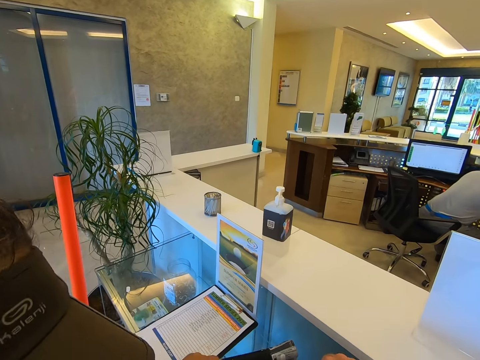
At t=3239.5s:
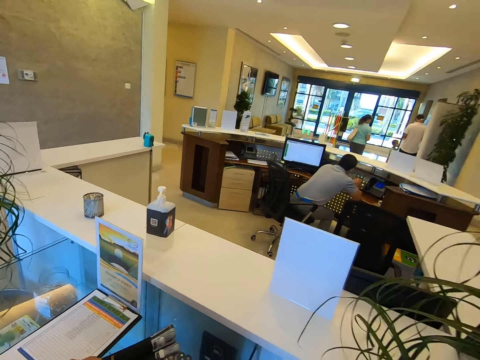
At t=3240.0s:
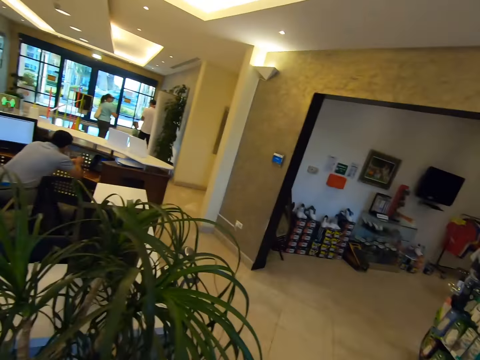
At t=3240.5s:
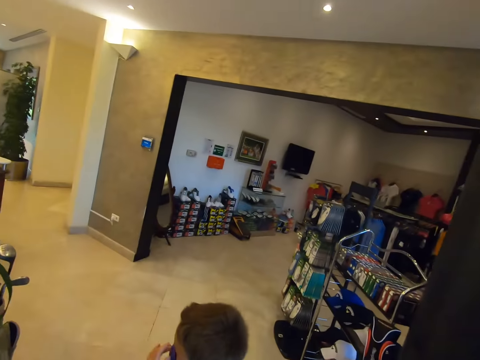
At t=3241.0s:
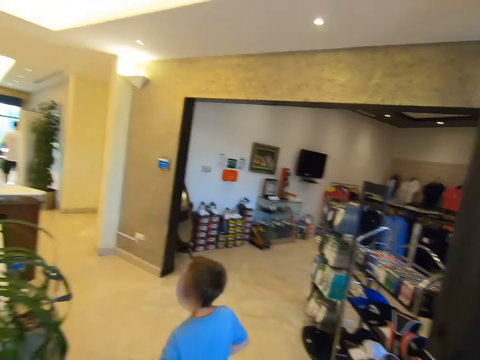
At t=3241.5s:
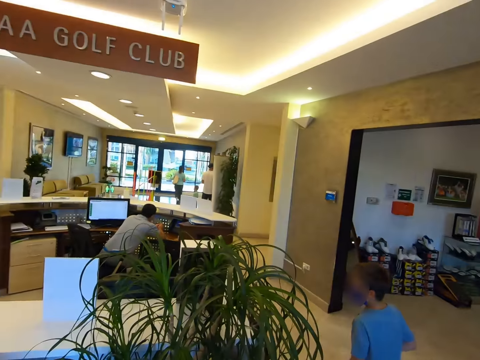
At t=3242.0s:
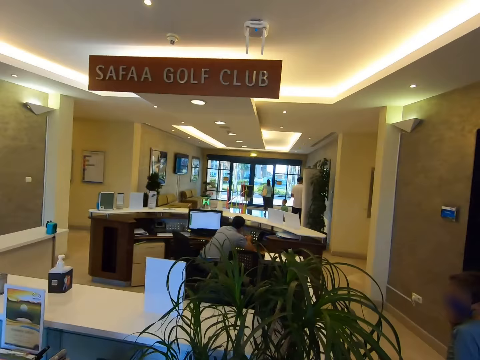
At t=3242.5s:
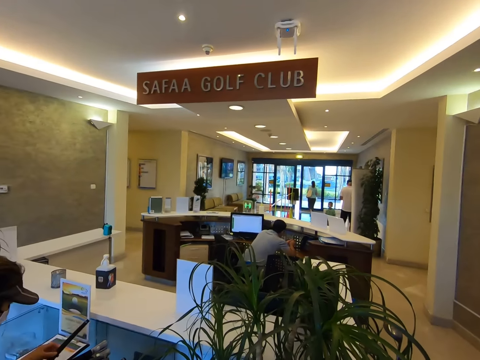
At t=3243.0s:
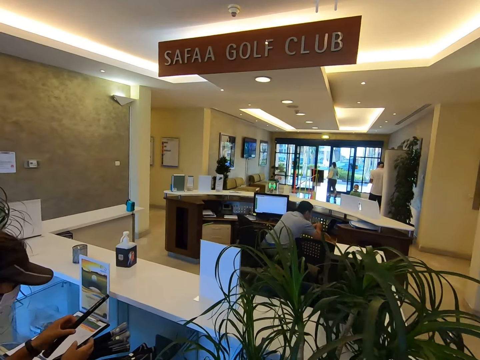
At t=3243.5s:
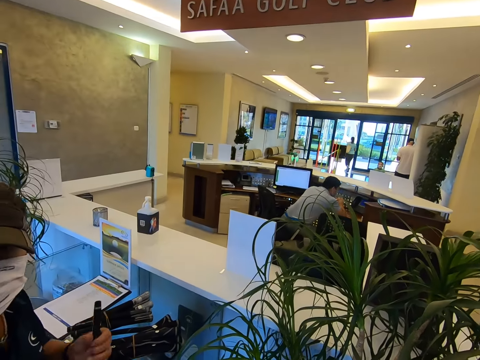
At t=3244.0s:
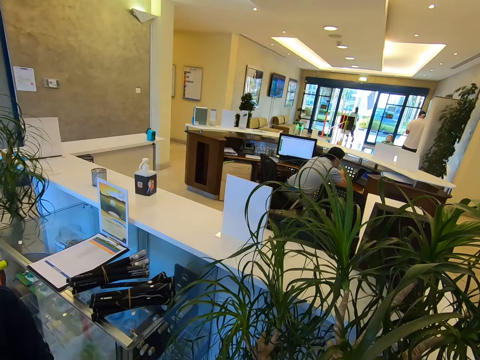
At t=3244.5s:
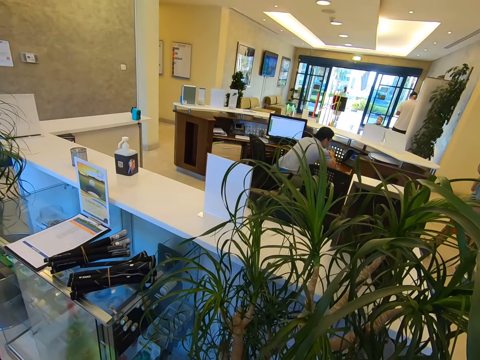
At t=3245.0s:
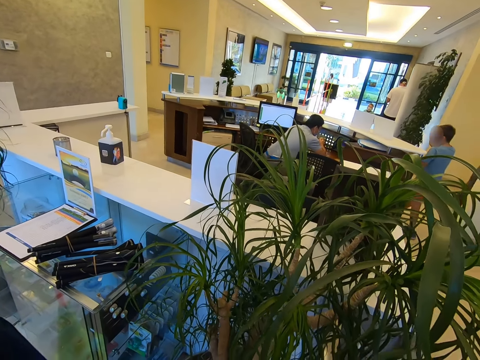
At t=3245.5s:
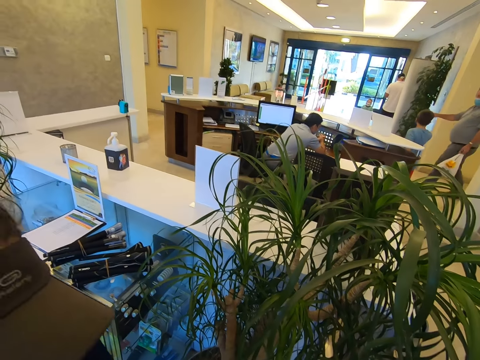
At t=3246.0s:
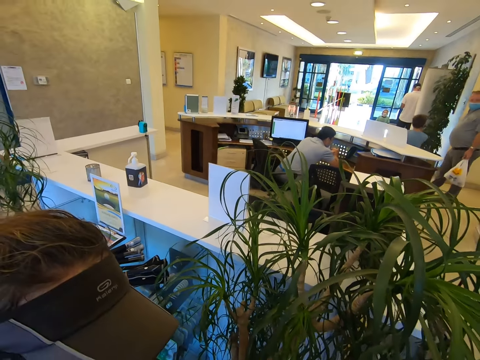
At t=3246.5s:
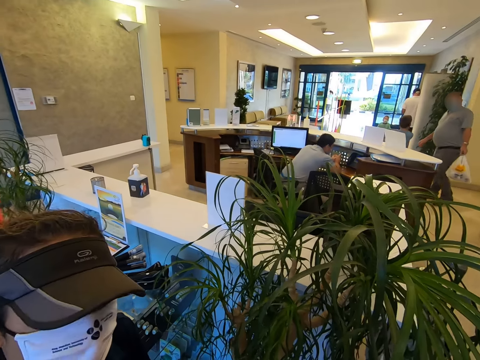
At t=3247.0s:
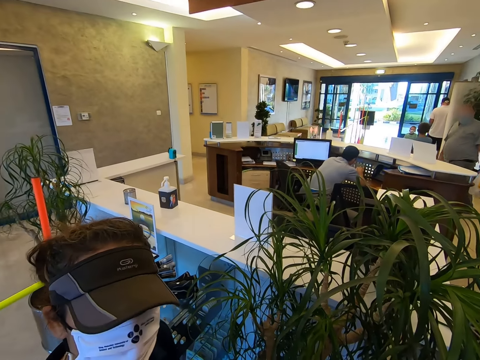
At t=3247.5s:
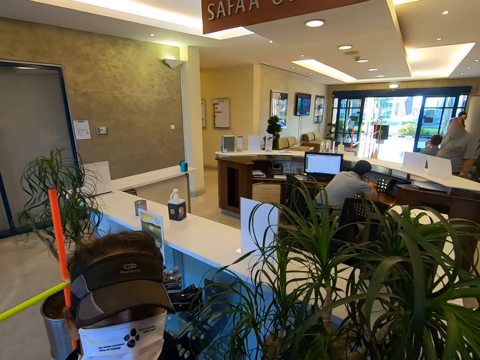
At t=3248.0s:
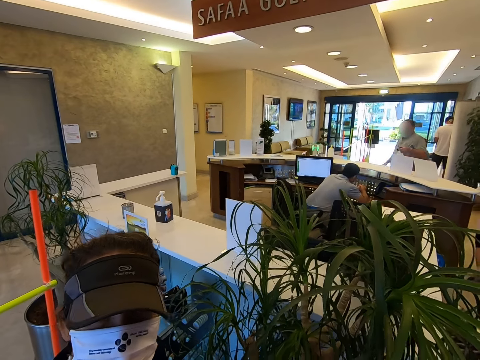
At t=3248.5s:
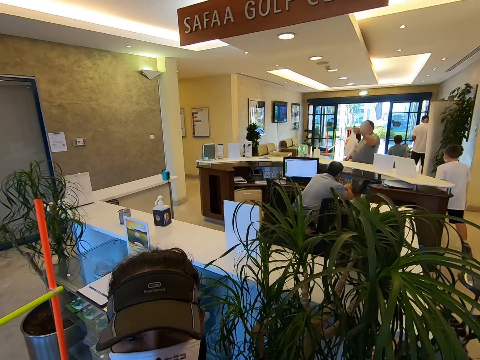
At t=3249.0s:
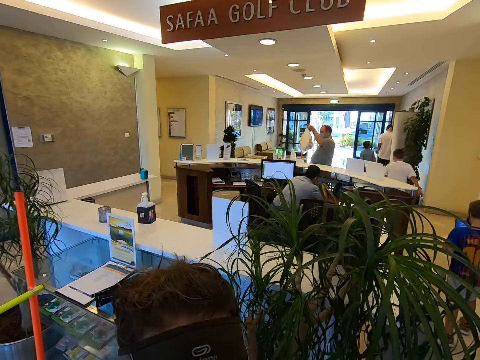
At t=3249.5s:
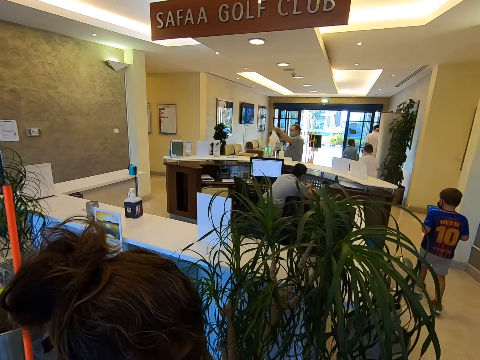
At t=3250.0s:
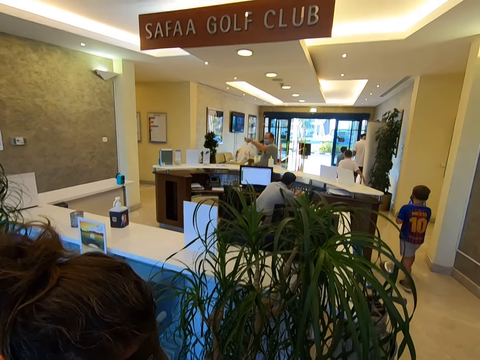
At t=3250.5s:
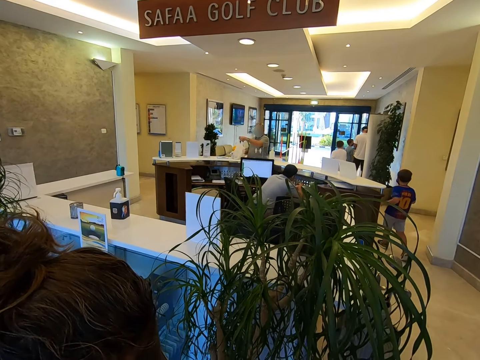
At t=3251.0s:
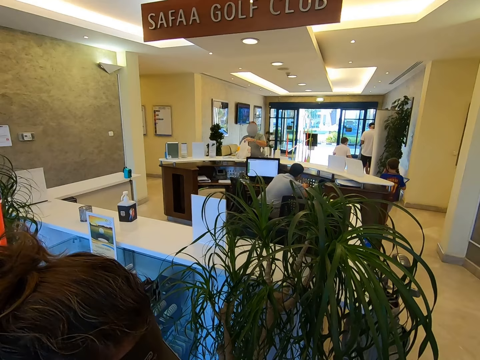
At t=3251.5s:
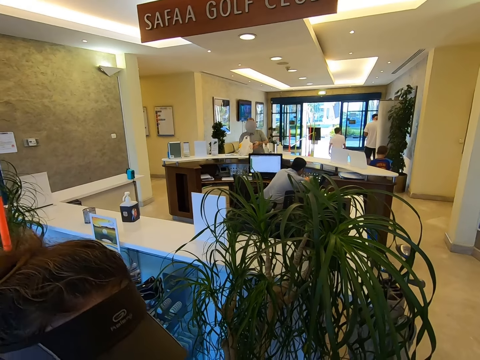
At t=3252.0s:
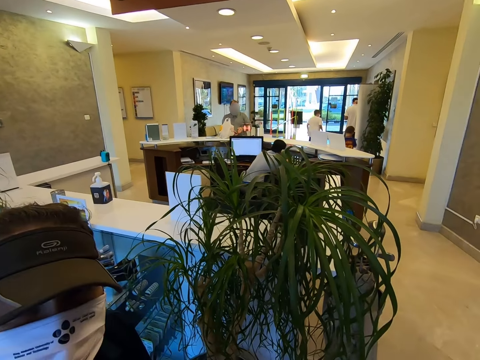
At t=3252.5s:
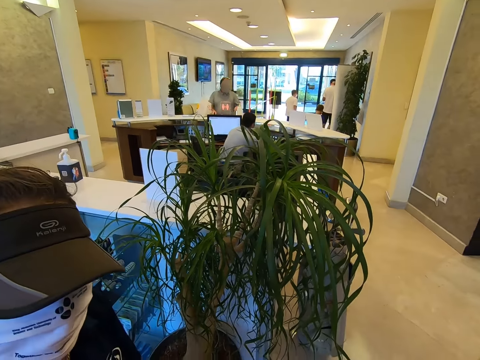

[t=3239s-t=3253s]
The camera wearer looks around. A person walks around. Another person picks the golf stick on the table. The other person looks at the camera wearer. A man walks around. Another man walks around. A third man operates on an android tablet phone. The first man puts a white nylon paper bag on the table.

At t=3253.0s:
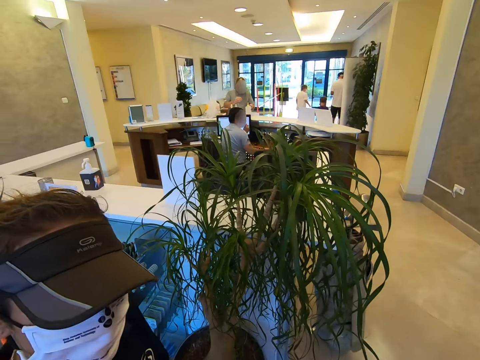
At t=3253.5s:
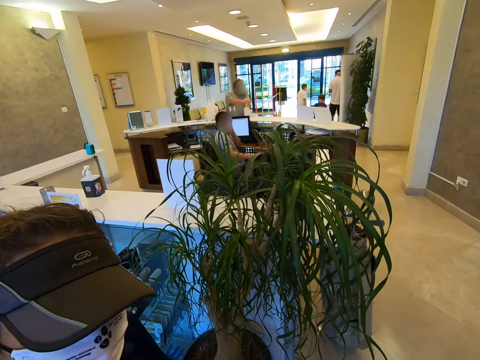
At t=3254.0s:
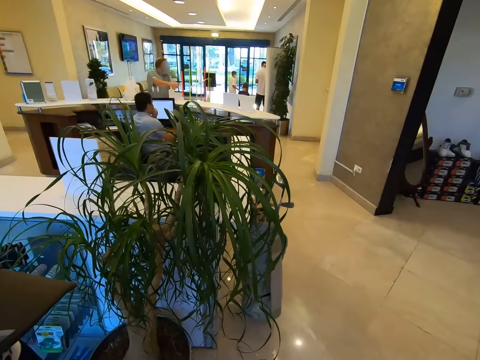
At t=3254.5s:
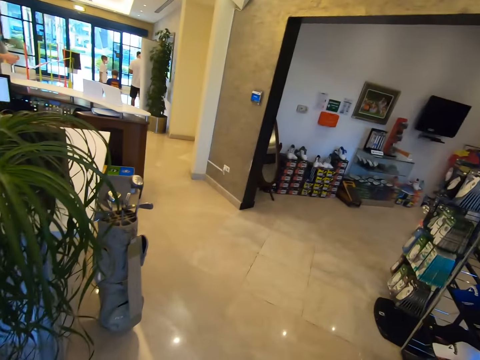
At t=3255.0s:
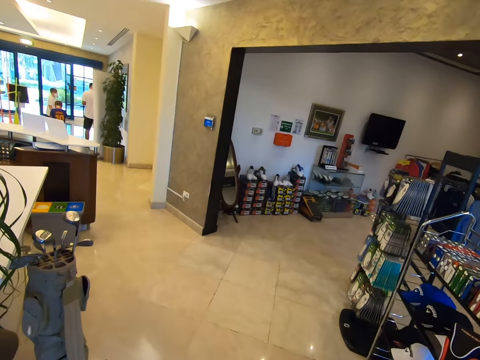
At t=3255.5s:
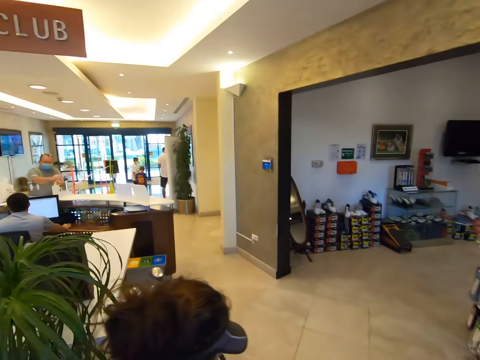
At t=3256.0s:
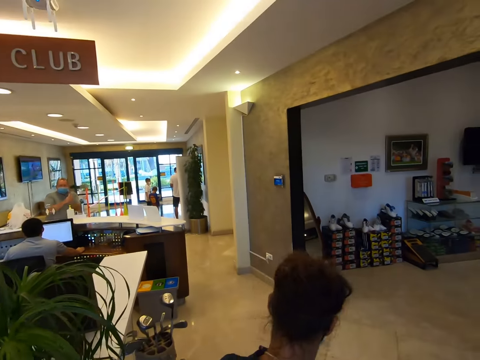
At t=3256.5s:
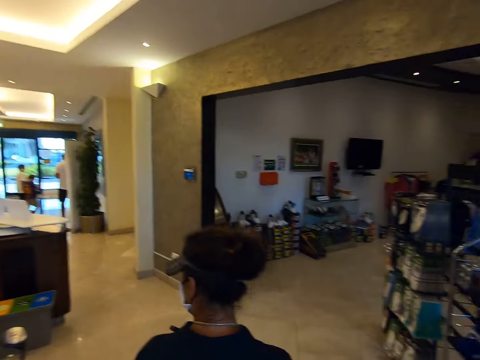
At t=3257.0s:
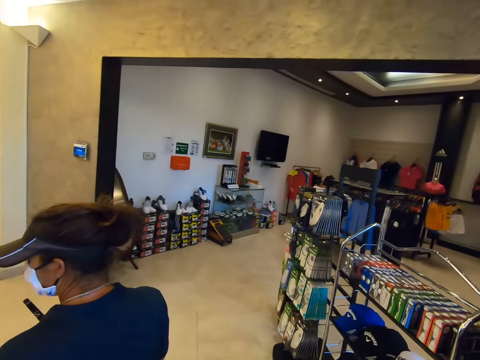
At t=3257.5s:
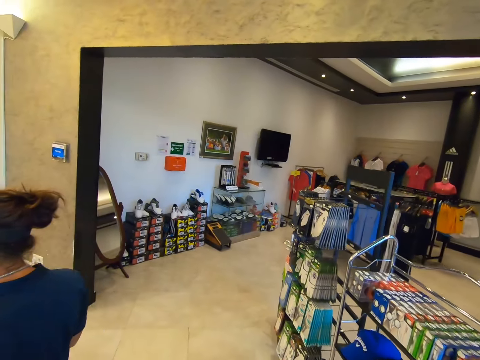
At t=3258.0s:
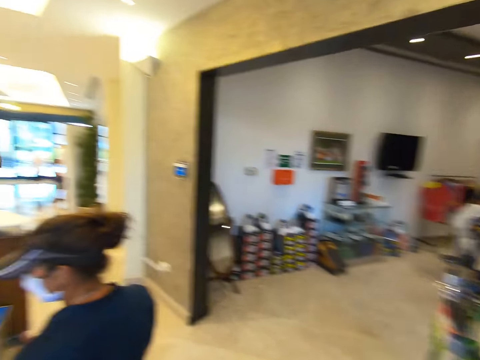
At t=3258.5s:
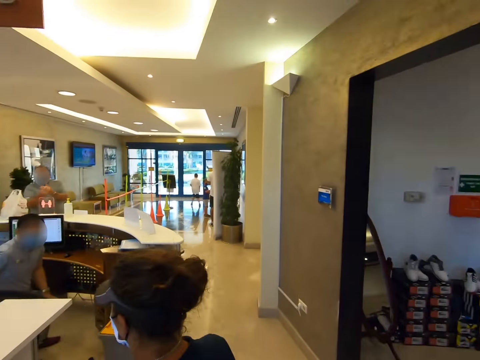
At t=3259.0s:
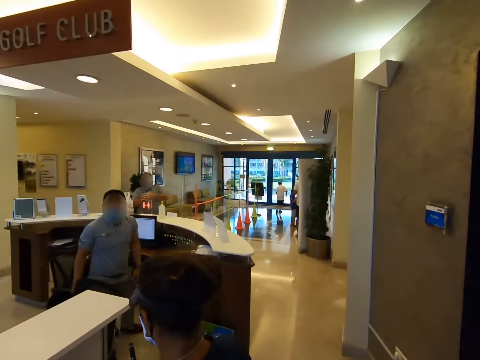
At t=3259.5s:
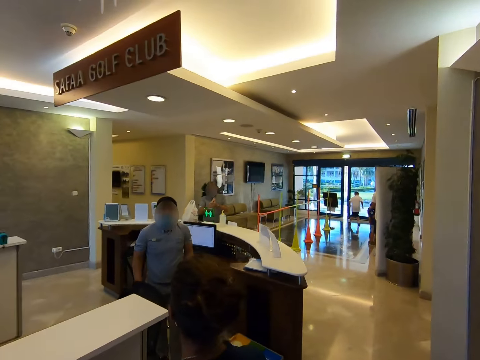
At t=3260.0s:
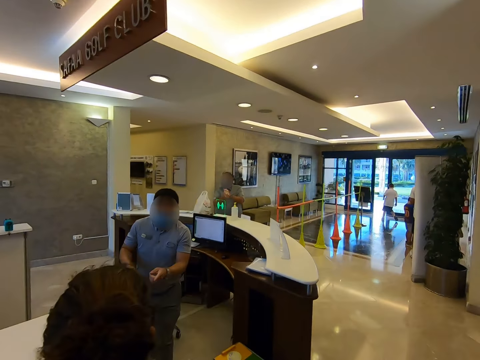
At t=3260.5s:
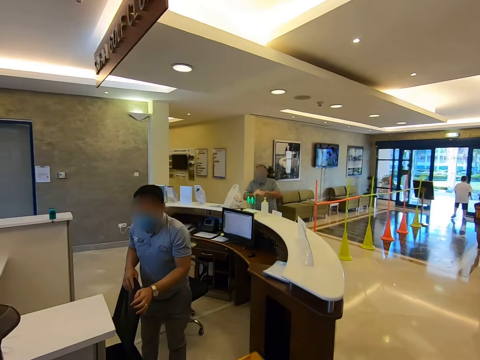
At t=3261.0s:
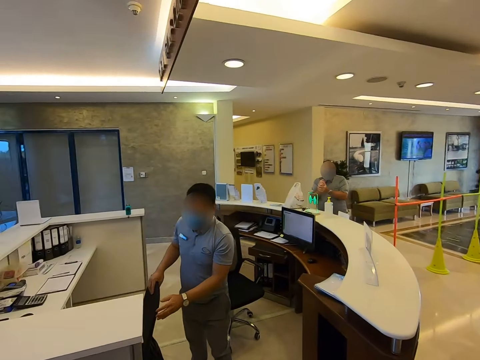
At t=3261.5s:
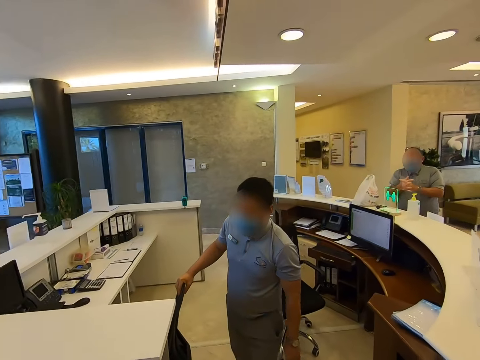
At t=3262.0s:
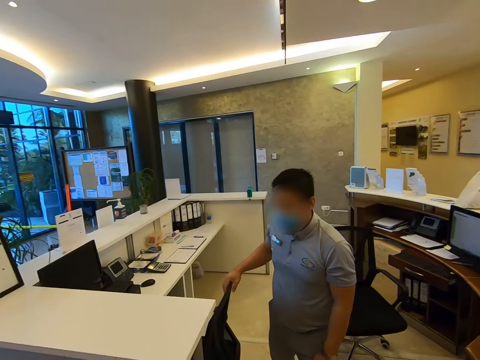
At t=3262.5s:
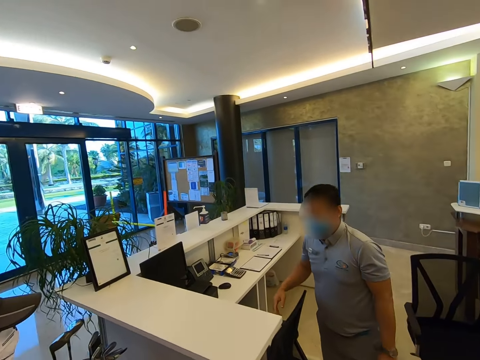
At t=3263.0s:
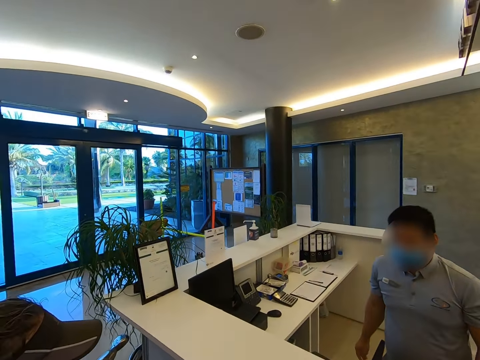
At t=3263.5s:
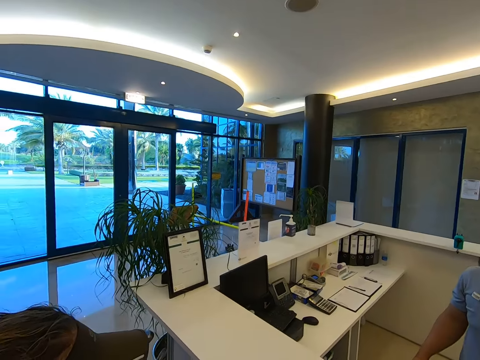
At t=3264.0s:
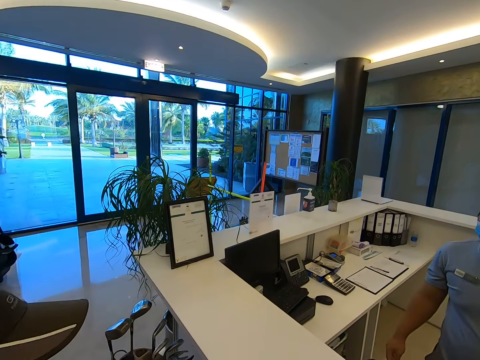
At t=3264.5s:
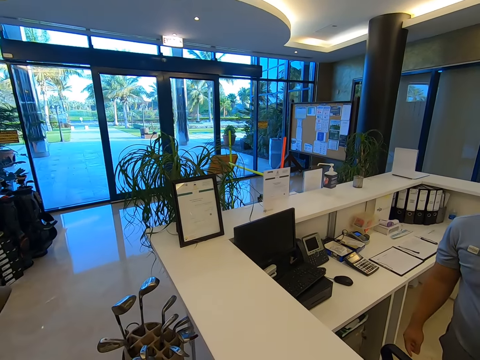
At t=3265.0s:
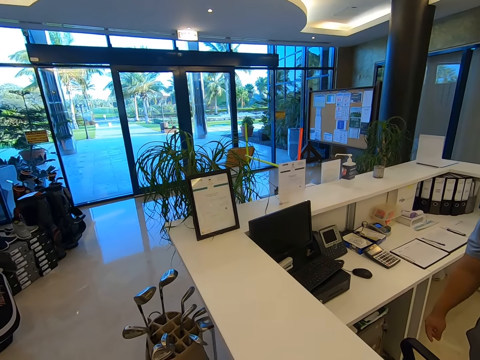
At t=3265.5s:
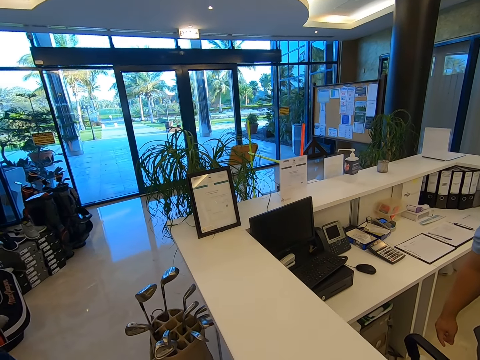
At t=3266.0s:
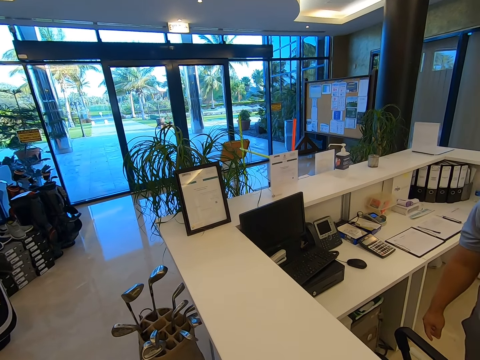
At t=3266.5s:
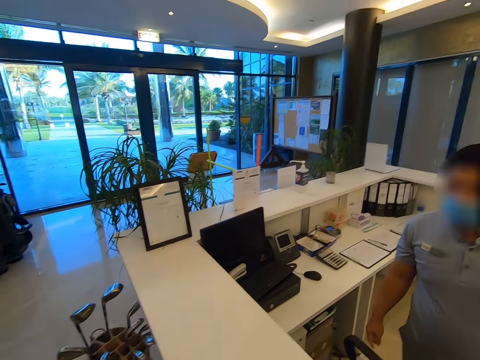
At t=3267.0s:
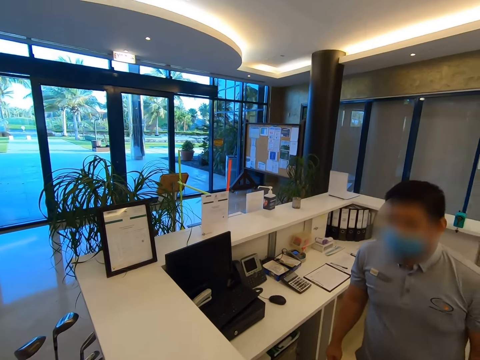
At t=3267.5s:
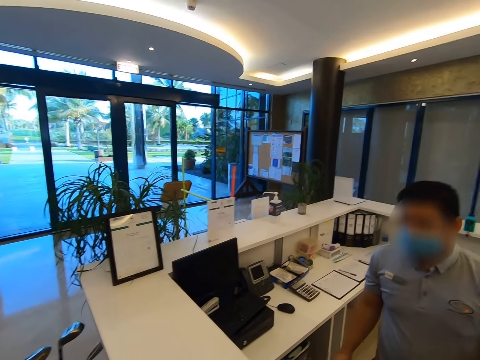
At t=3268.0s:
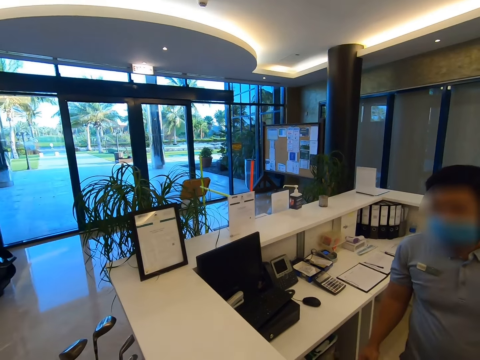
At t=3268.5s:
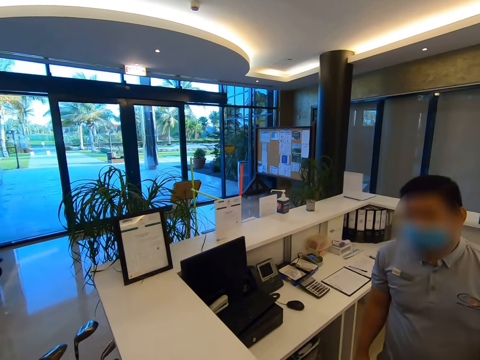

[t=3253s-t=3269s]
The camera wearer looks around. A person operates on a computer. Another person walks around. The first person stands up from a chair and talks to the other person.
